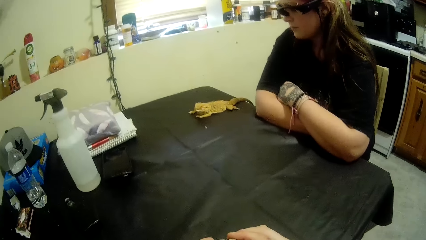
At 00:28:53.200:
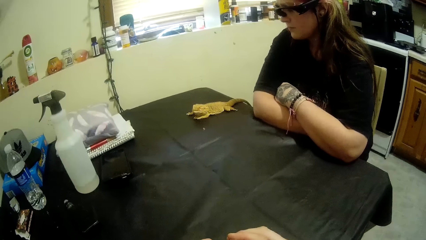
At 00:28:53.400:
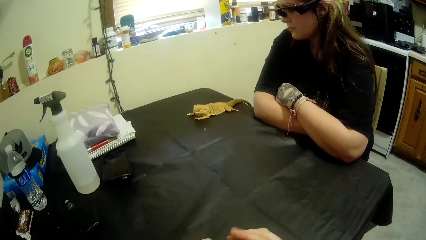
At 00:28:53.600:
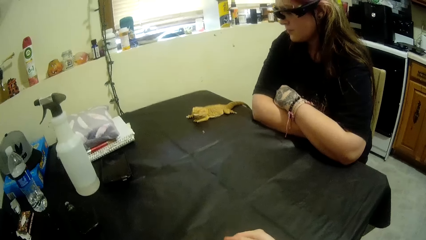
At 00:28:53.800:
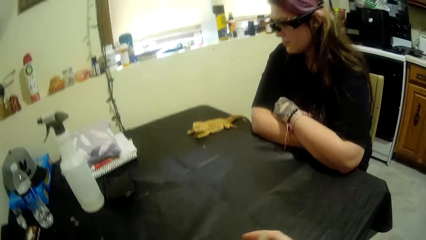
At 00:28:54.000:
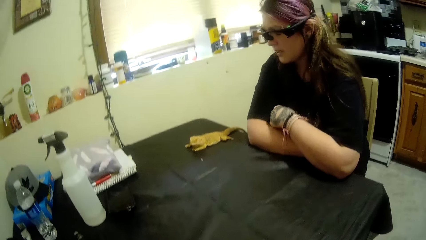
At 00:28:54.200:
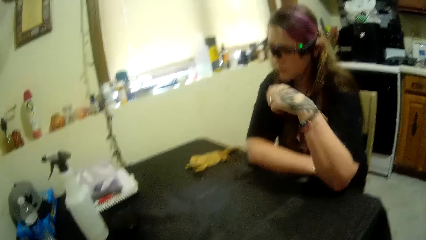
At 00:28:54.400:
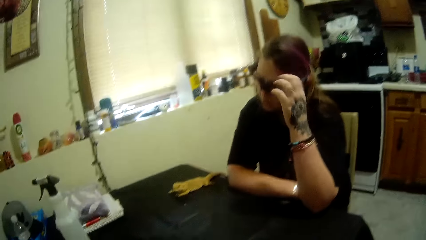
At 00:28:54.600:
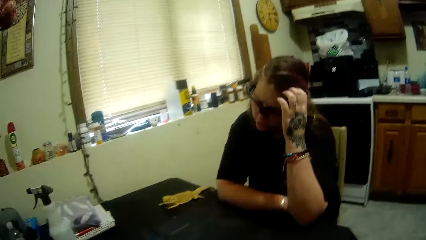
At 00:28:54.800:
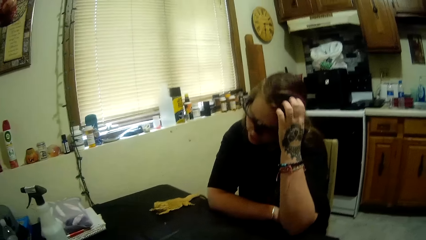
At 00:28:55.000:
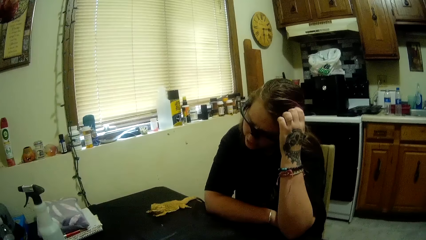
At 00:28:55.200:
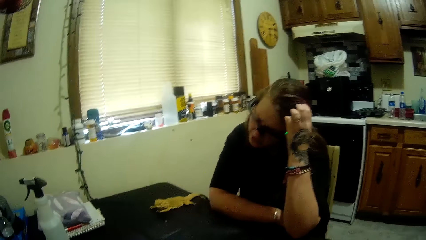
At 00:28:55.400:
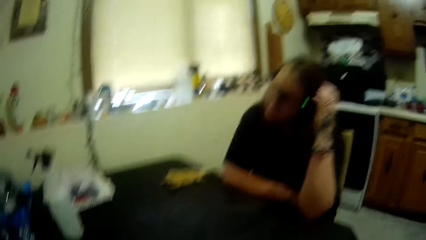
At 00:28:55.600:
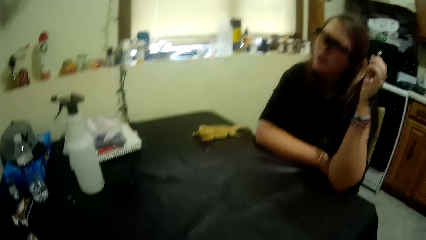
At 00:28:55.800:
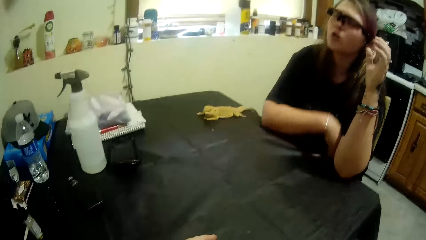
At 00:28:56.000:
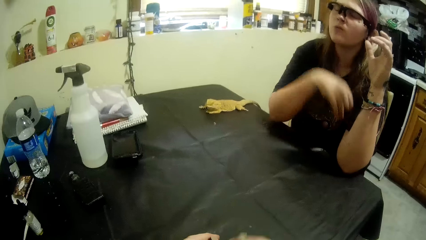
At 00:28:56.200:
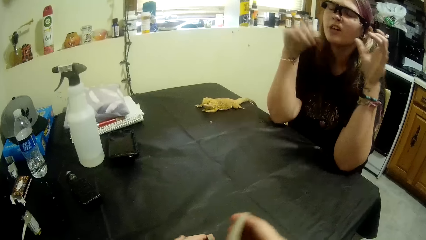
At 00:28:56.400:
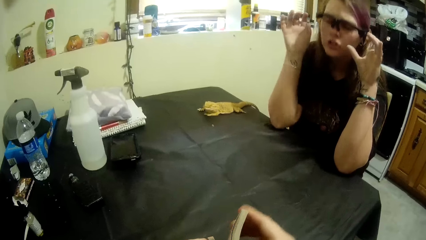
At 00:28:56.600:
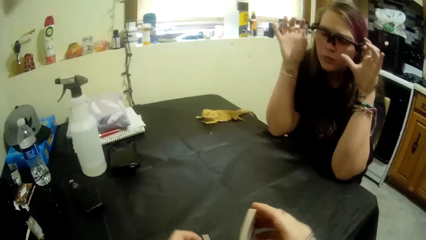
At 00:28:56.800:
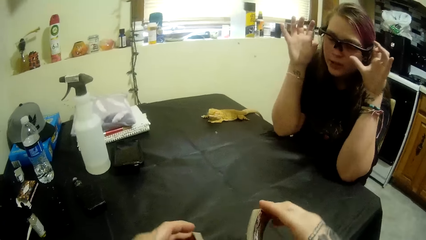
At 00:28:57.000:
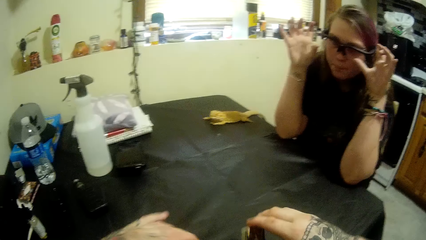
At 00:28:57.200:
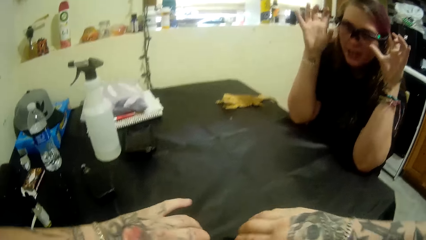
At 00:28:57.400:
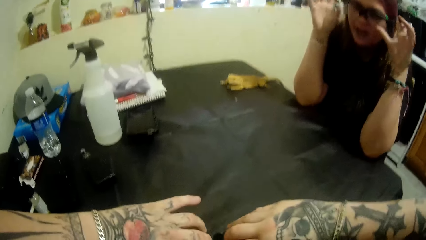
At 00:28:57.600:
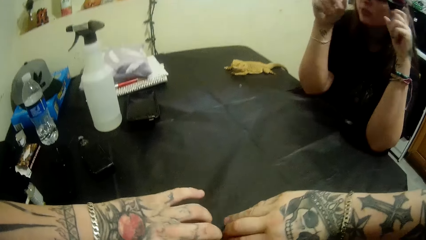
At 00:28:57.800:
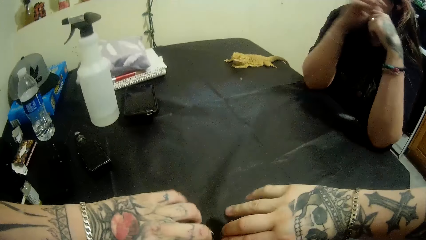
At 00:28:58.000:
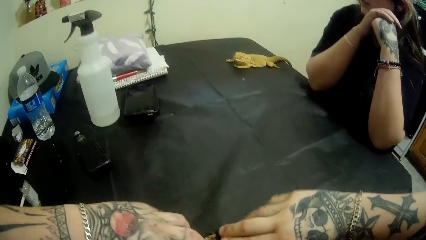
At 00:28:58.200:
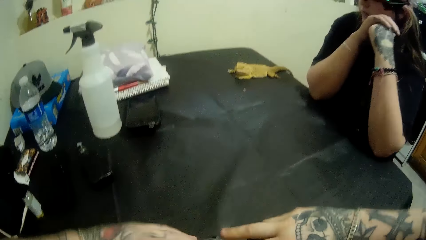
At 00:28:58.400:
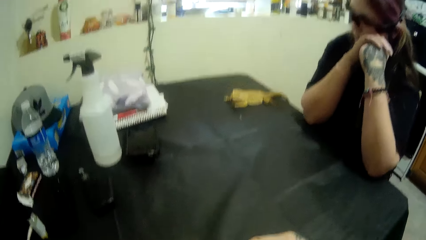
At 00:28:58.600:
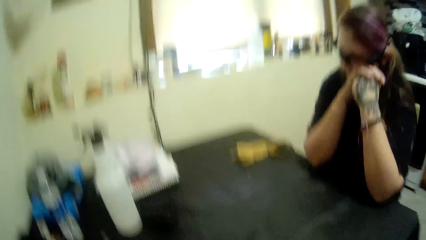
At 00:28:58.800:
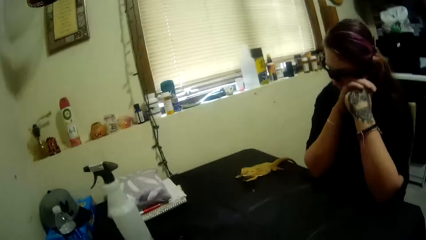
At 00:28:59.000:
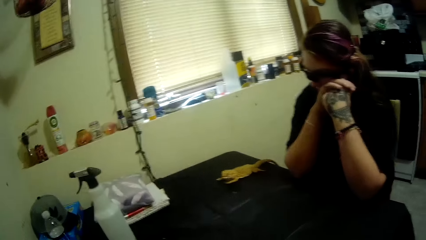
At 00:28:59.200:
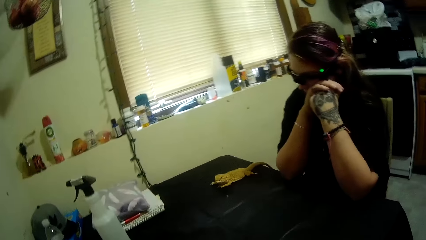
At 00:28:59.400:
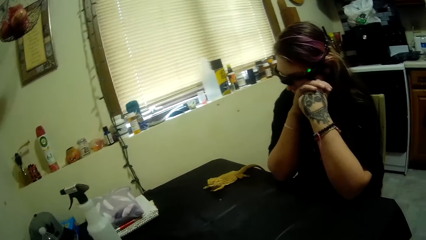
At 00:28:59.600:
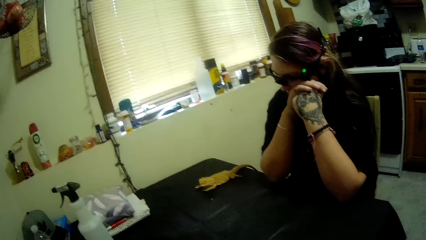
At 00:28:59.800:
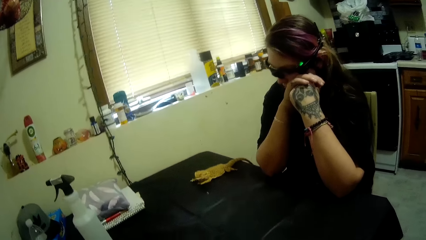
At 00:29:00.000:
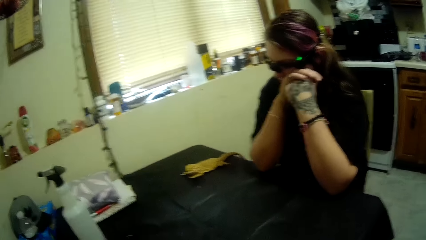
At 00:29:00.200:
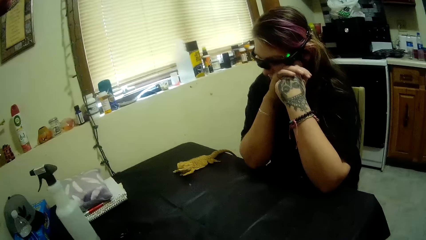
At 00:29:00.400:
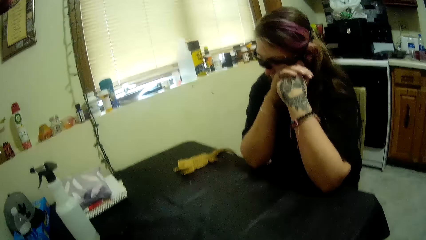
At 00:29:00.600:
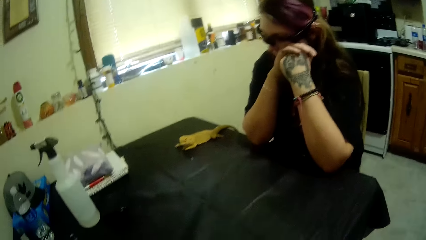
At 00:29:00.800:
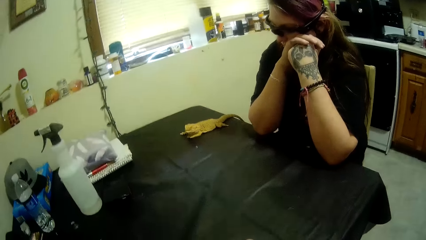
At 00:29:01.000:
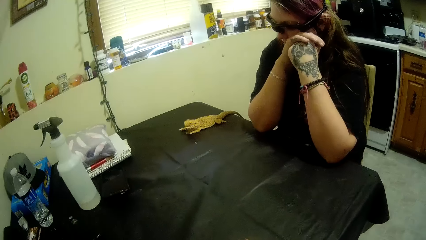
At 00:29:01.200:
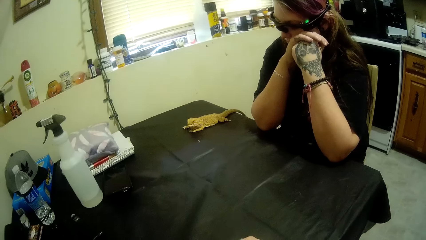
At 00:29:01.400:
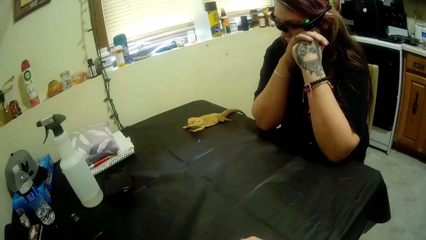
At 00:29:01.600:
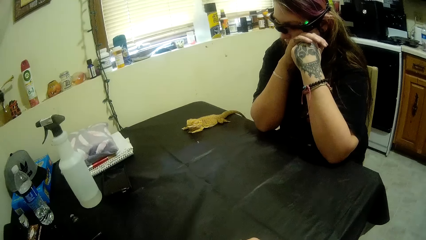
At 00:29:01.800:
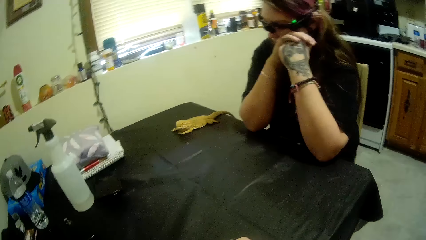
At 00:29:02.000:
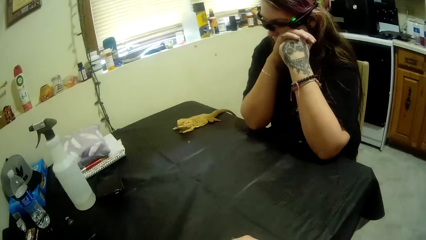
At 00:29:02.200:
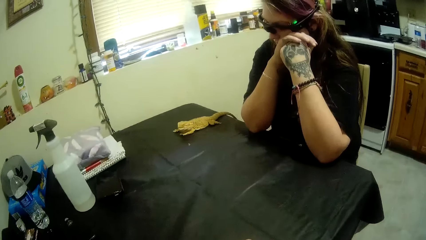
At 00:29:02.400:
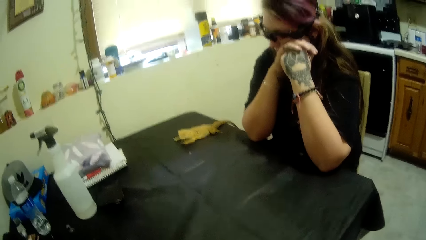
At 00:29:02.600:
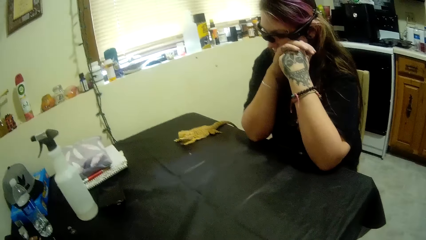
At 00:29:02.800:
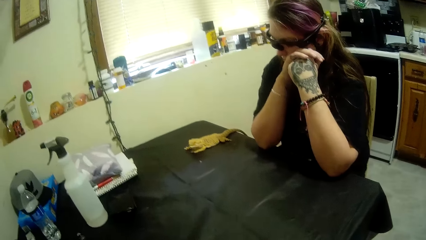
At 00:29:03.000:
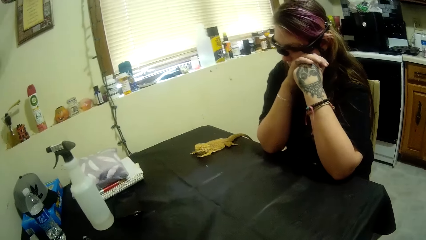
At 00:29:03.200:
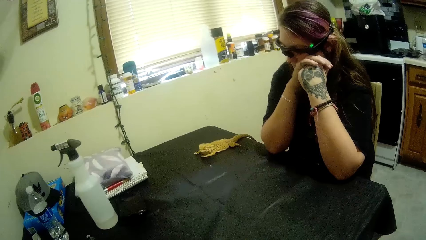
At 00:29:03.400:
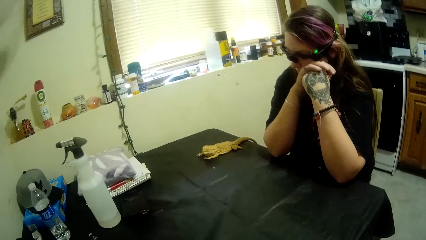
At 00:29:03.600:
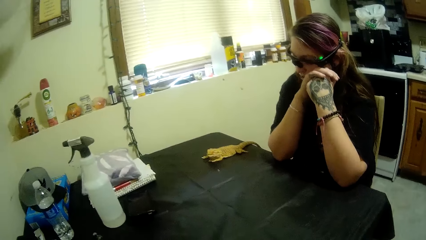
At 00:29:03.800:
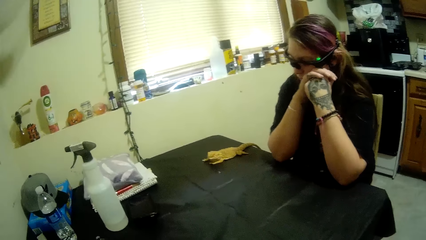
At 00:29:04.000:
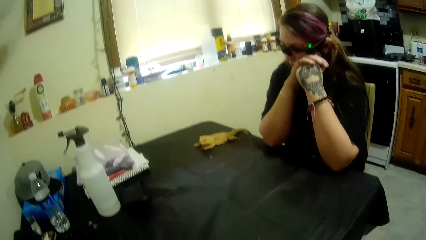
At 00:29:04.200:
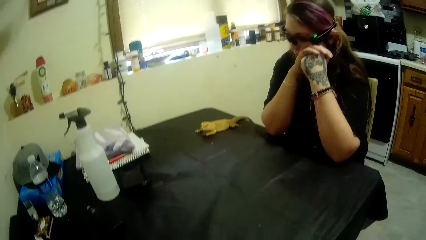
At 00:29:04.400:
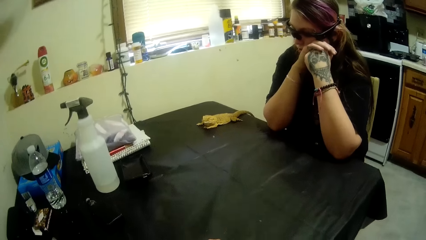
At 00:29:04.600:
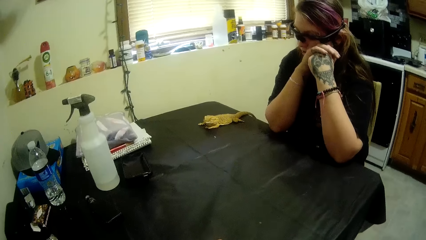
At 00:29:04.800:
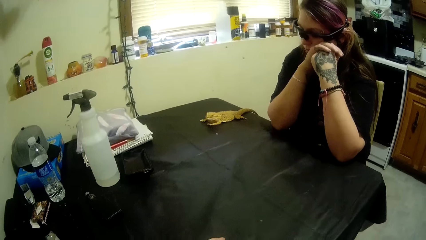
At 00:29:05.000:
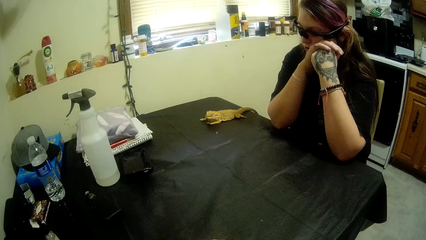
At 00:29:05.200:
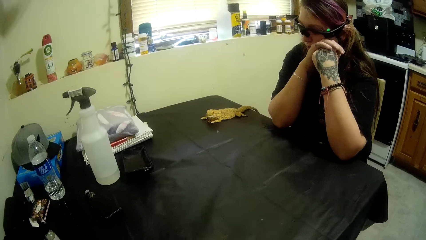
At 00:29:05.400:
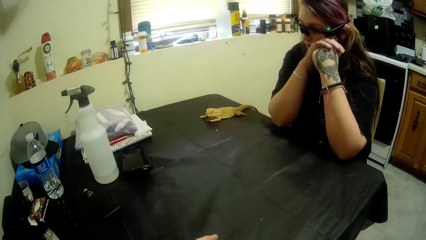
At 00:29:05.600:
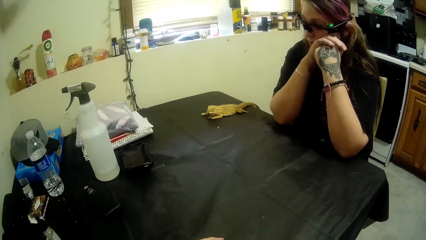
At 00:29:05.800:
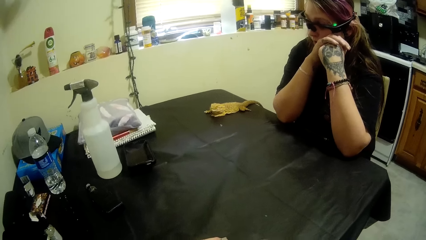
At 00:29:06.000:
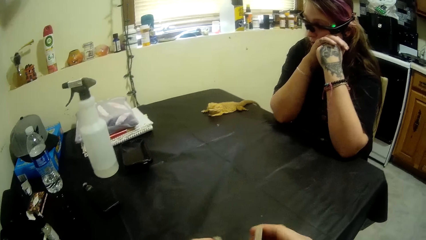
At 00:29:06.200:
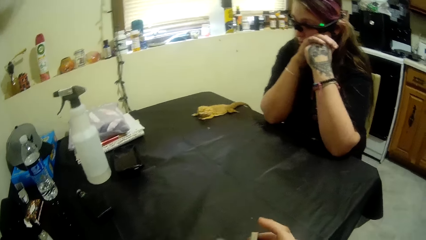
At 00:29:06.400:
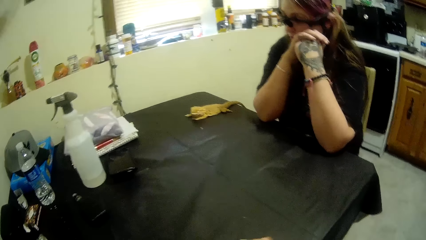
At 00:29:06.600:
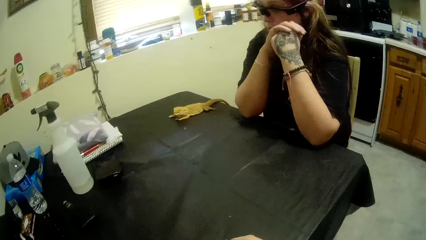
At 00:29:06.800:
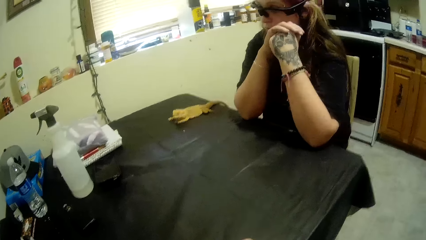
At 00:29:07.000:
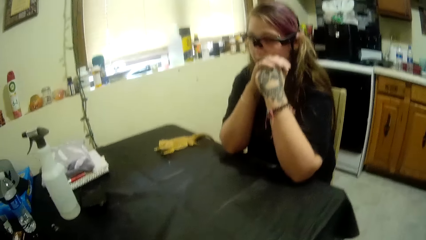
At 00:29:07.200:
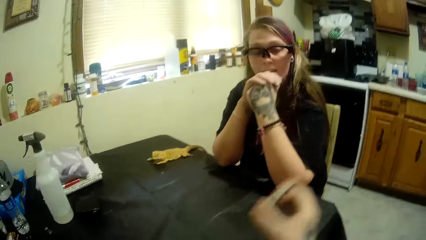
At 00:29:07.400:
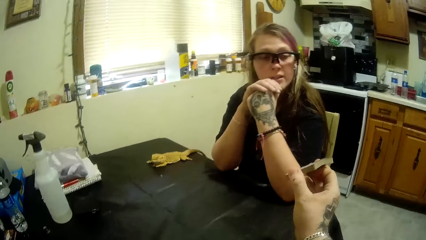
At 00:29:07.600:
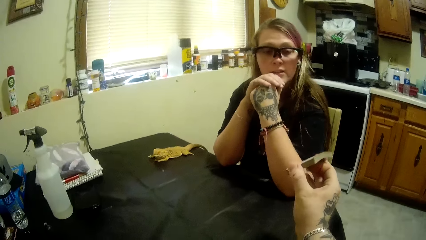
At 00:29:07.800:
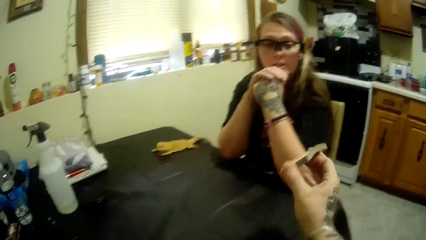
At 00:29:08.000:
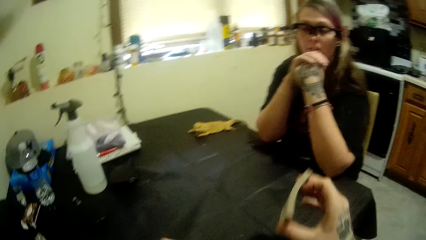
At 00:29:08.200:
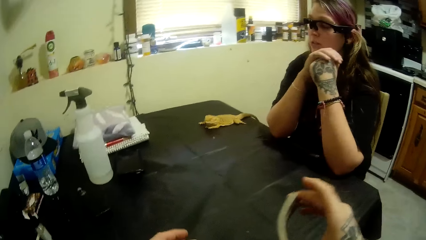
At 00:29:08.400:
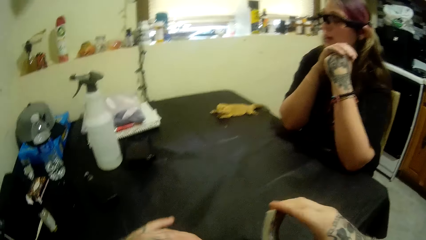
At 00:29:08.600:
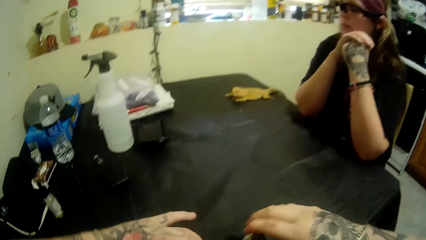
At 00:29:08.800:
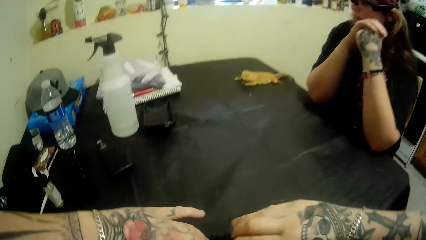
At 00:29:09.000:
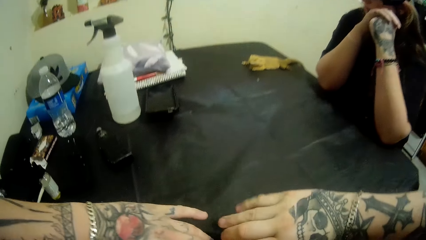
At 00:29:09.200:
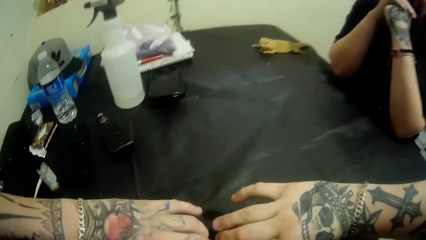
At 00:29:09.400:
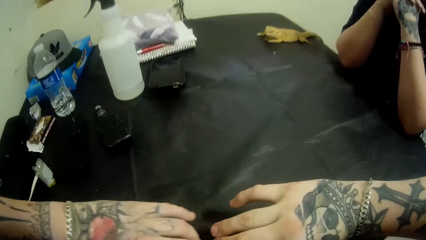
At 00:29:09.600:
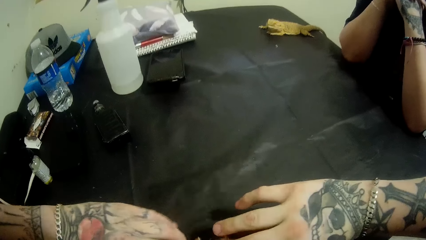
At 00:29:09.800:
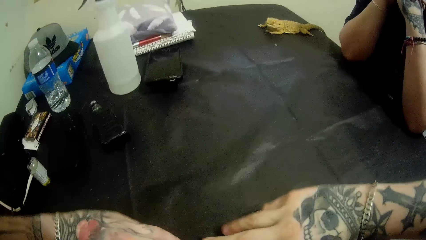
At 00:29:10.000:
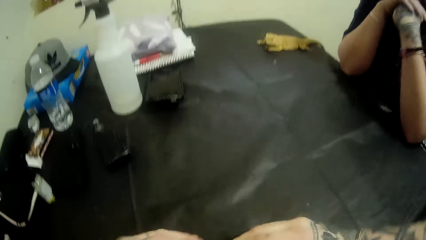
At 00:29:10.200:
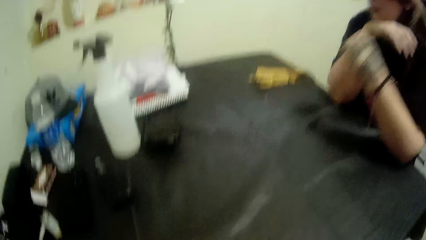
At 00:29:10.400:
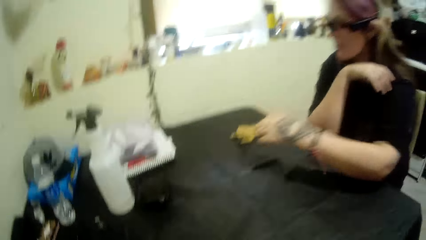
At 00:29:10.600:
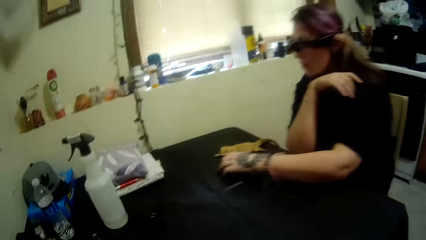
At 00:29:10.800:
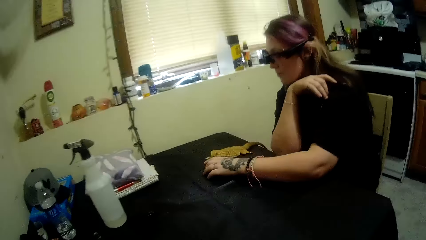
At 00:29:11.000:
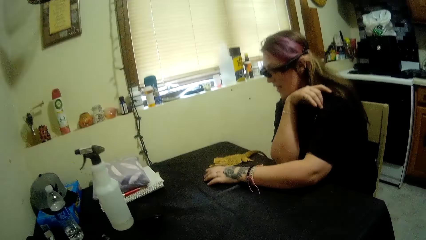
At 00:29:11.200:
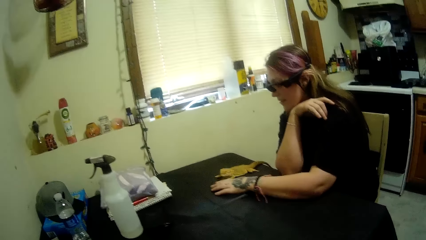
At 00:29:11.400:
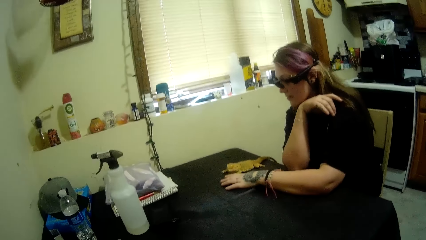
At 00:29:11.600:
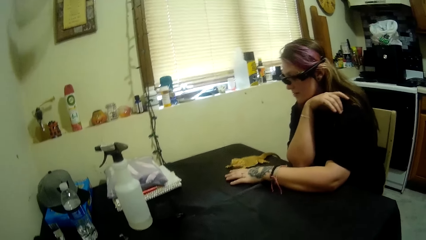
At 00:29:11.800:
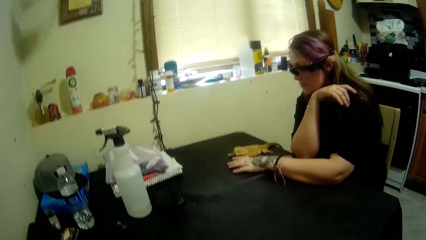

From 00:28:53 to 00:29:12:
A woman talks to the camera wearer. The woman scratches her head, opens her palm, and folds her hands. The camera wearer shows the woman the cards. He shuffles the cards with his hands. He stretches his hand. The woman talks to the camera wearer.
